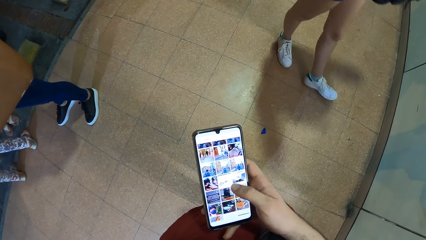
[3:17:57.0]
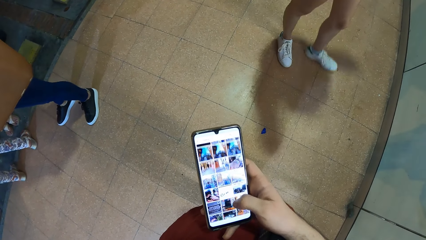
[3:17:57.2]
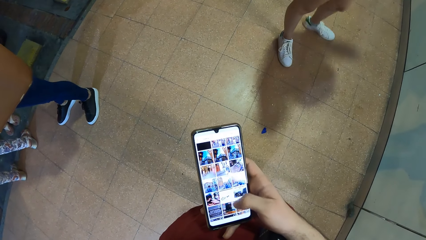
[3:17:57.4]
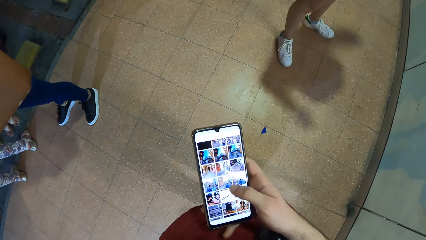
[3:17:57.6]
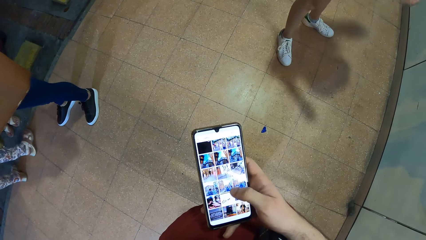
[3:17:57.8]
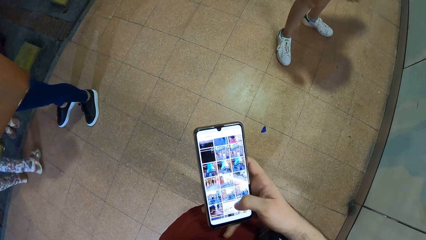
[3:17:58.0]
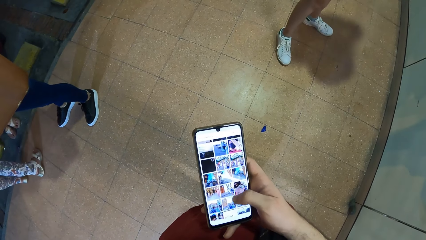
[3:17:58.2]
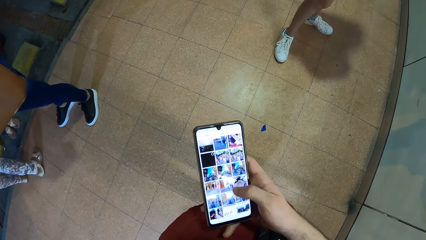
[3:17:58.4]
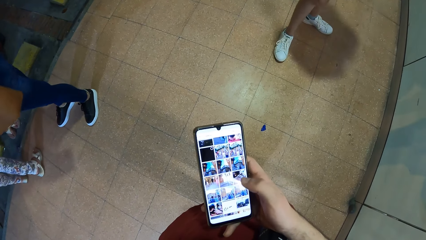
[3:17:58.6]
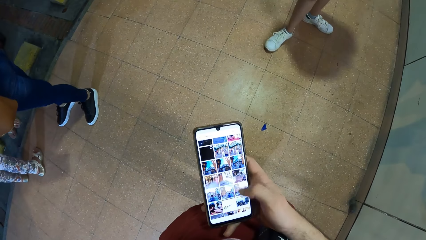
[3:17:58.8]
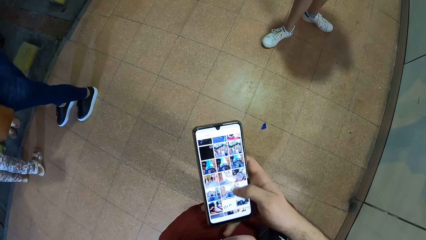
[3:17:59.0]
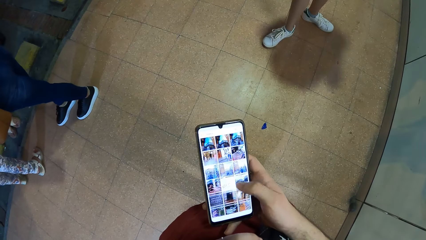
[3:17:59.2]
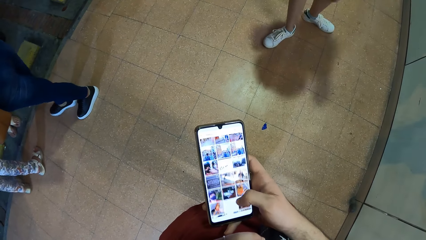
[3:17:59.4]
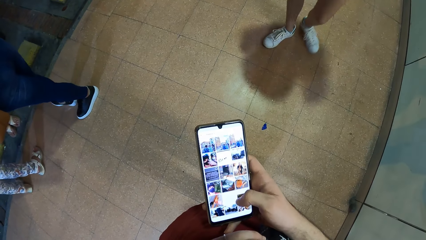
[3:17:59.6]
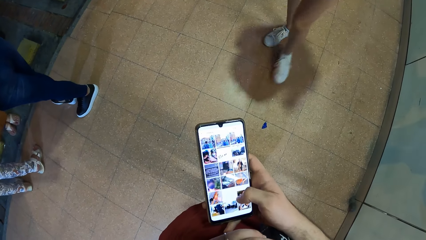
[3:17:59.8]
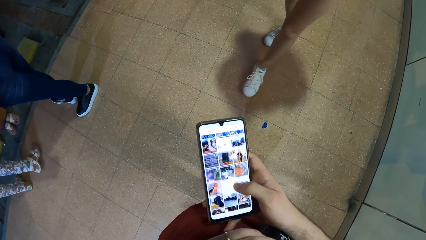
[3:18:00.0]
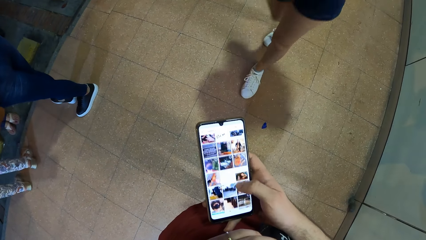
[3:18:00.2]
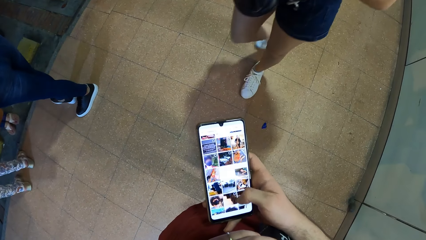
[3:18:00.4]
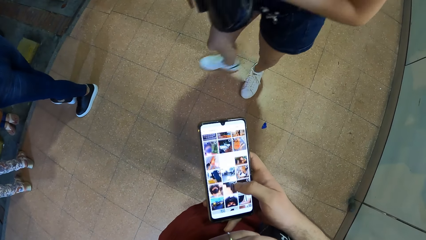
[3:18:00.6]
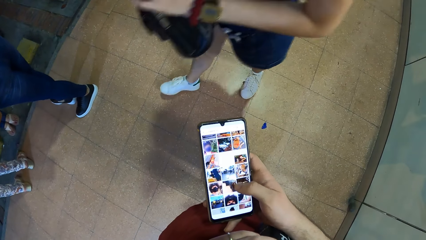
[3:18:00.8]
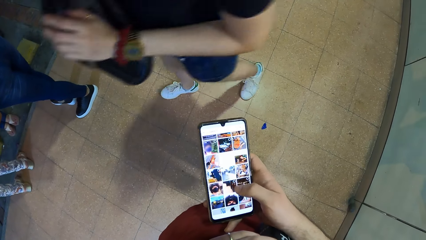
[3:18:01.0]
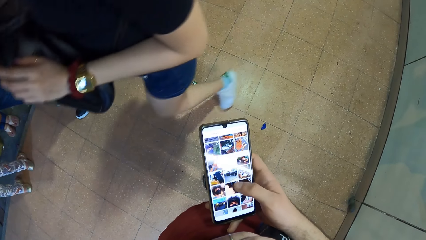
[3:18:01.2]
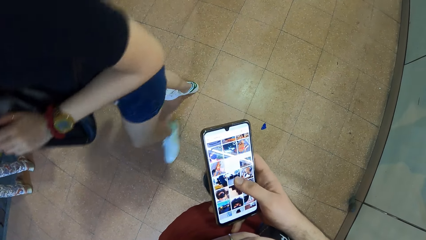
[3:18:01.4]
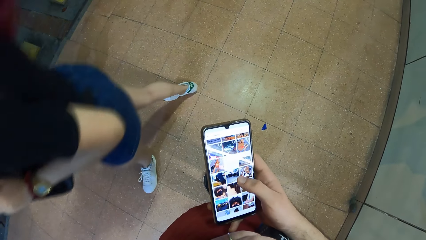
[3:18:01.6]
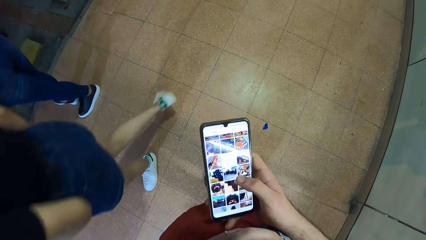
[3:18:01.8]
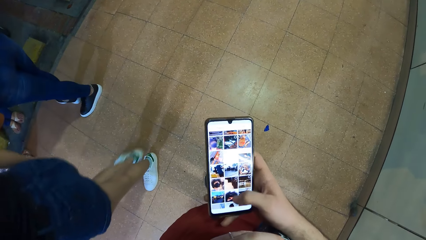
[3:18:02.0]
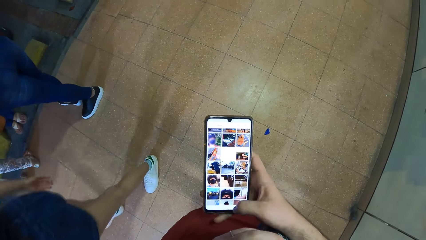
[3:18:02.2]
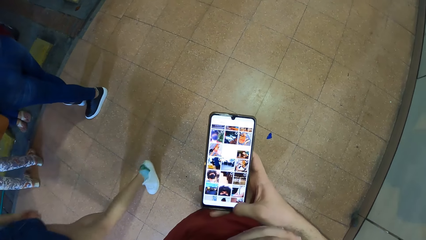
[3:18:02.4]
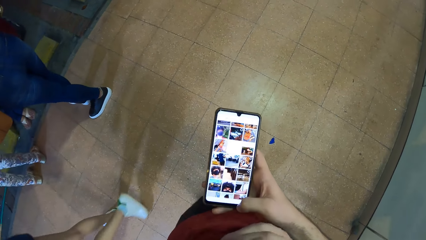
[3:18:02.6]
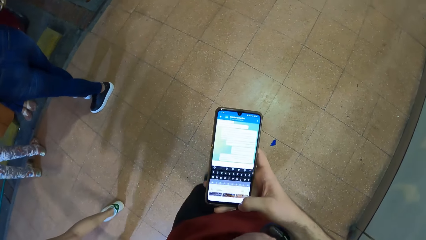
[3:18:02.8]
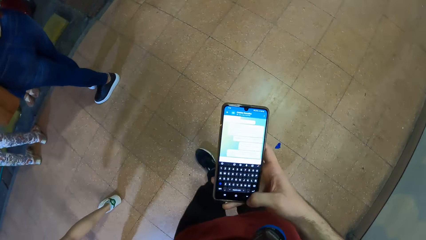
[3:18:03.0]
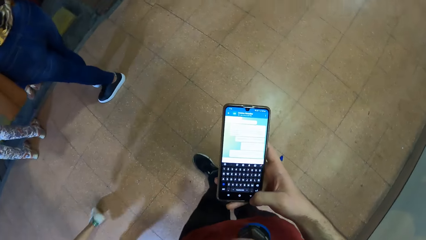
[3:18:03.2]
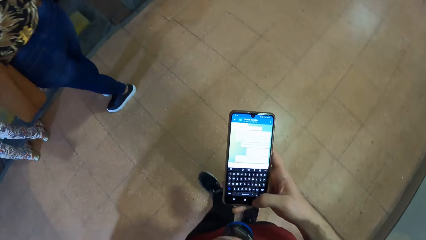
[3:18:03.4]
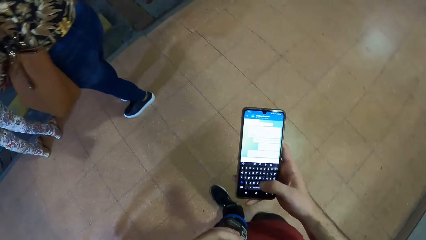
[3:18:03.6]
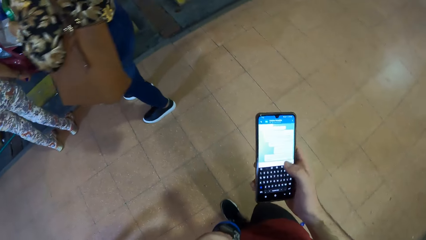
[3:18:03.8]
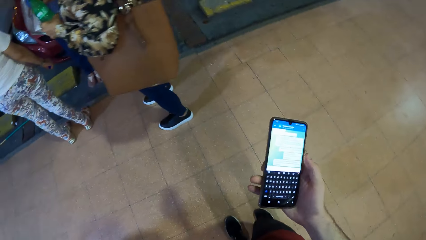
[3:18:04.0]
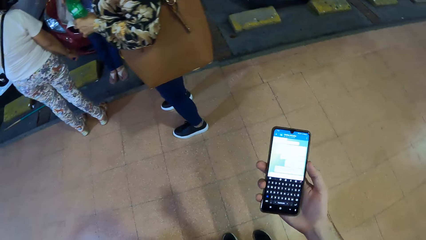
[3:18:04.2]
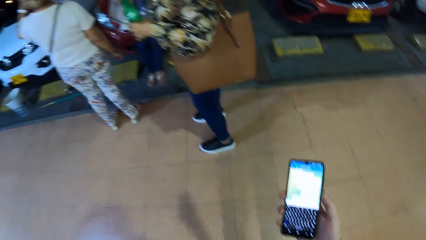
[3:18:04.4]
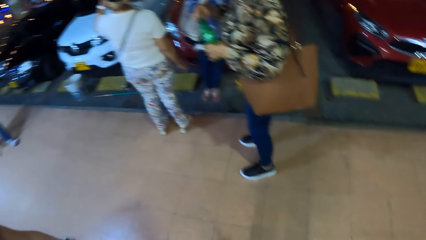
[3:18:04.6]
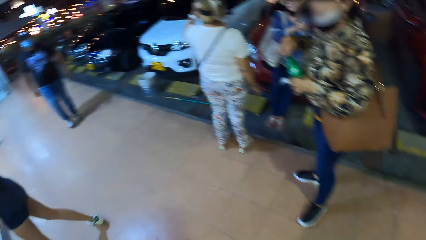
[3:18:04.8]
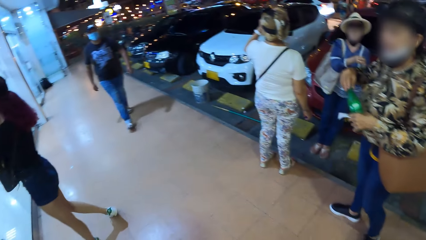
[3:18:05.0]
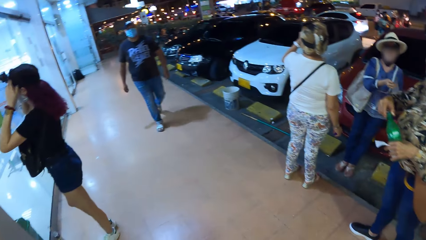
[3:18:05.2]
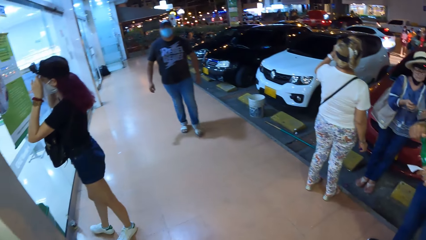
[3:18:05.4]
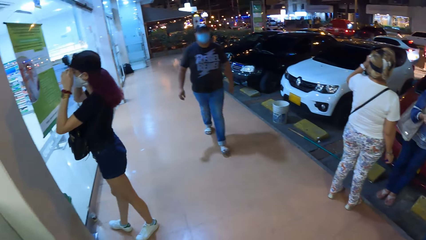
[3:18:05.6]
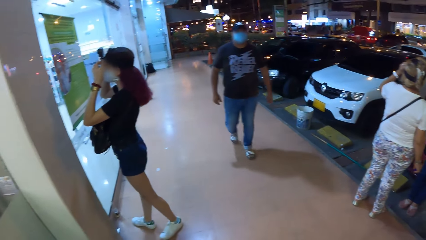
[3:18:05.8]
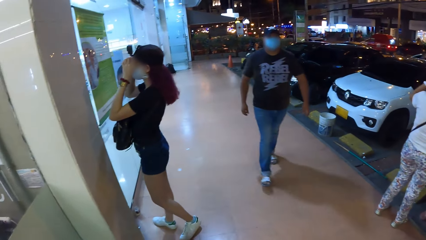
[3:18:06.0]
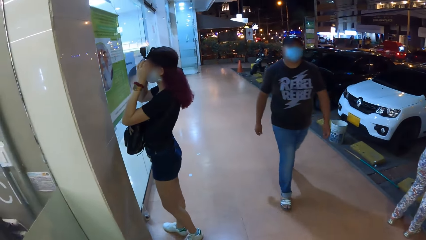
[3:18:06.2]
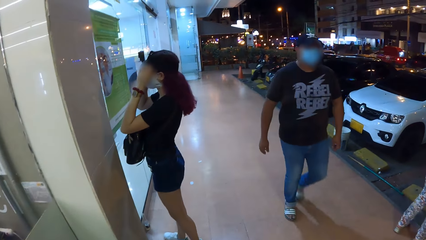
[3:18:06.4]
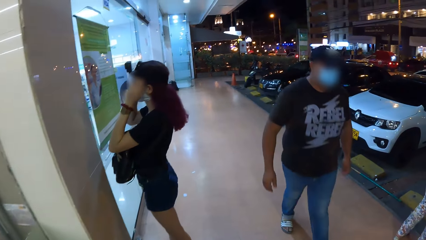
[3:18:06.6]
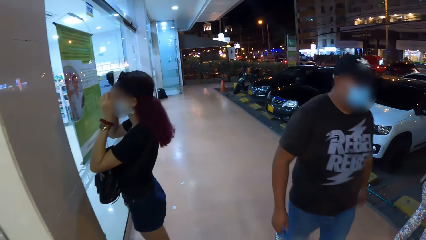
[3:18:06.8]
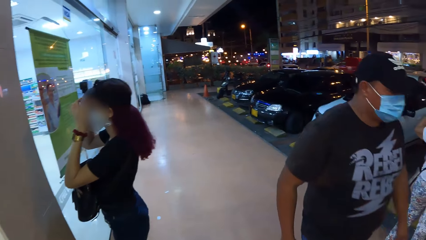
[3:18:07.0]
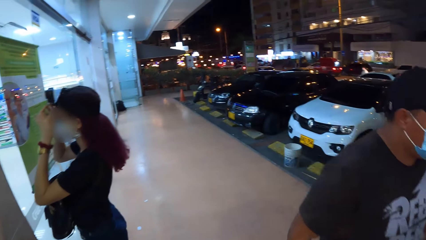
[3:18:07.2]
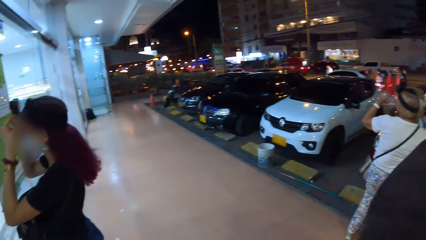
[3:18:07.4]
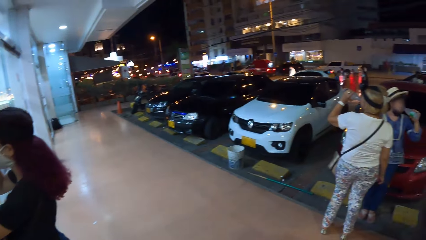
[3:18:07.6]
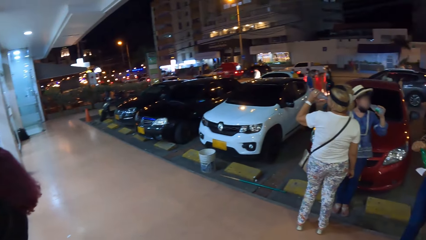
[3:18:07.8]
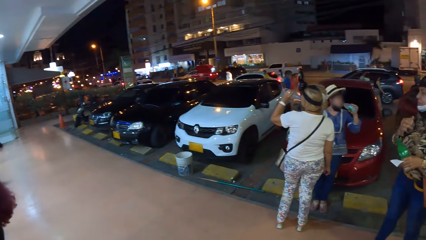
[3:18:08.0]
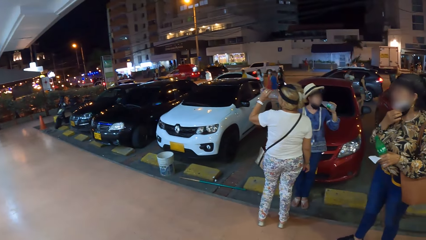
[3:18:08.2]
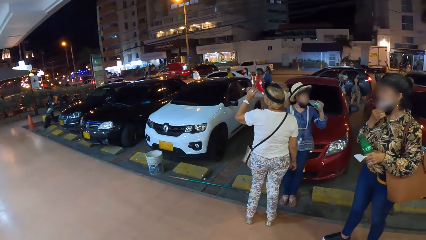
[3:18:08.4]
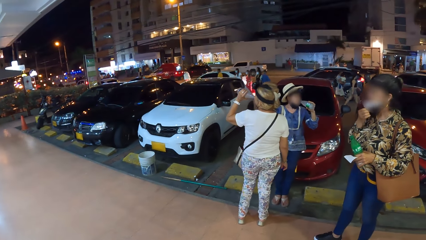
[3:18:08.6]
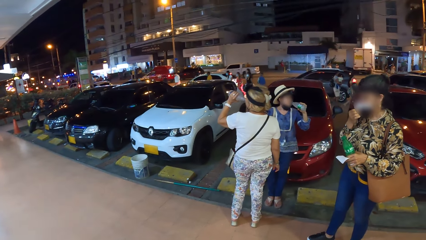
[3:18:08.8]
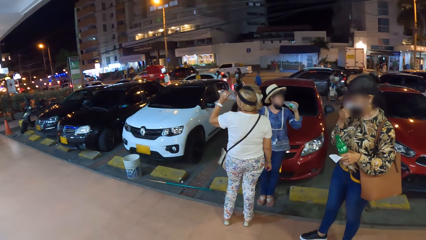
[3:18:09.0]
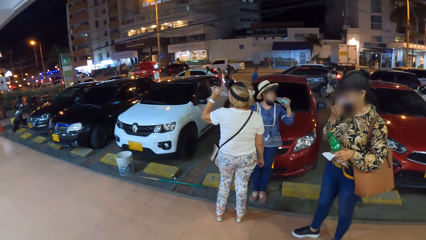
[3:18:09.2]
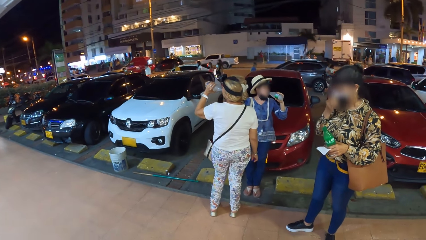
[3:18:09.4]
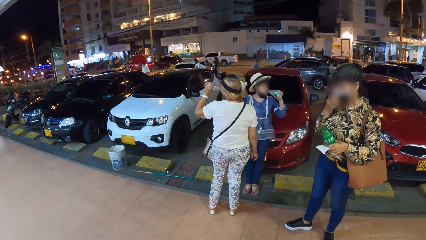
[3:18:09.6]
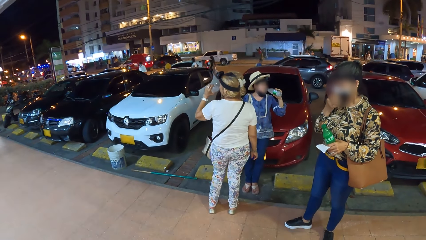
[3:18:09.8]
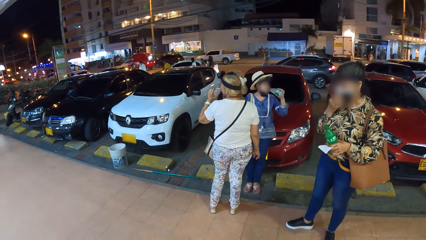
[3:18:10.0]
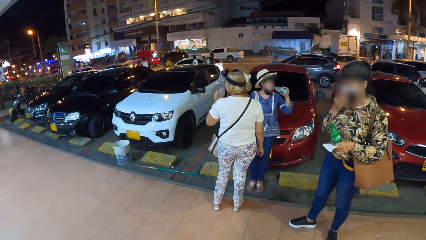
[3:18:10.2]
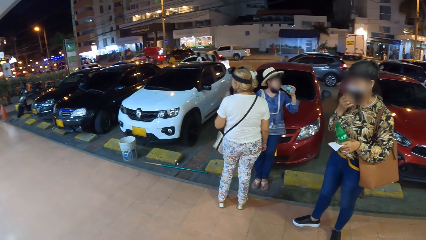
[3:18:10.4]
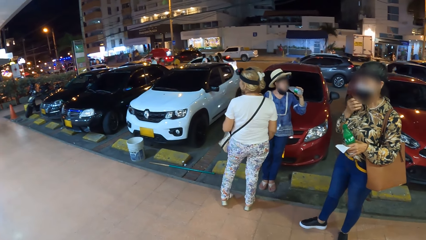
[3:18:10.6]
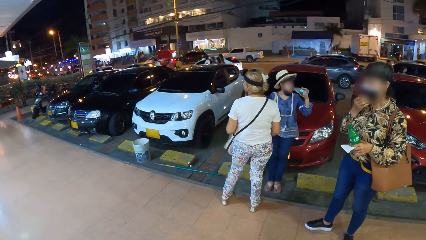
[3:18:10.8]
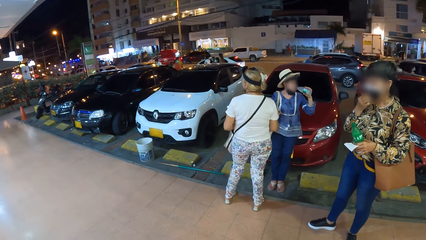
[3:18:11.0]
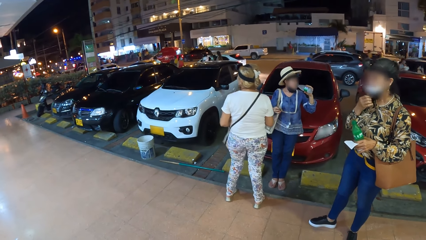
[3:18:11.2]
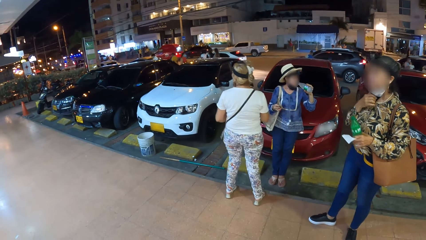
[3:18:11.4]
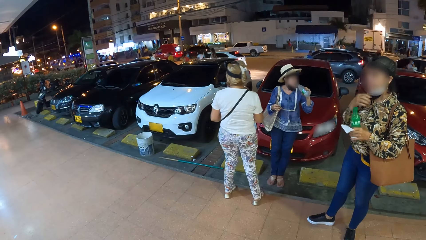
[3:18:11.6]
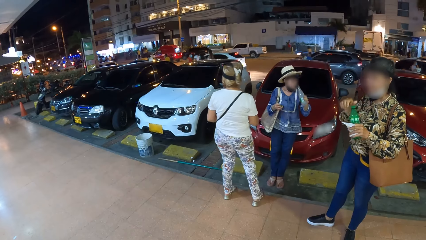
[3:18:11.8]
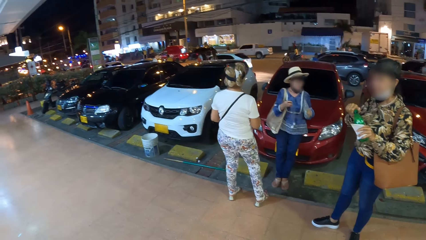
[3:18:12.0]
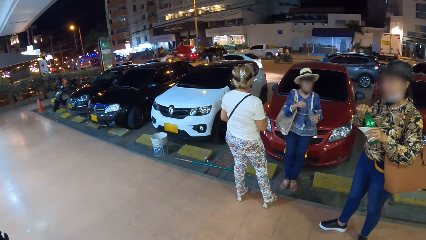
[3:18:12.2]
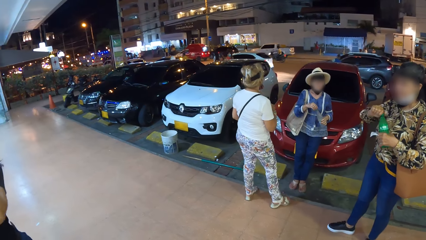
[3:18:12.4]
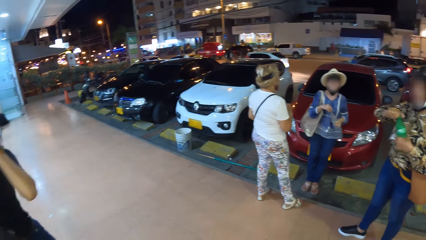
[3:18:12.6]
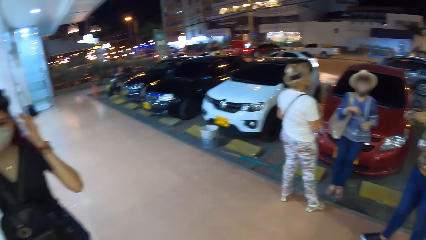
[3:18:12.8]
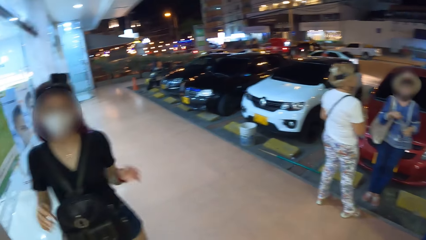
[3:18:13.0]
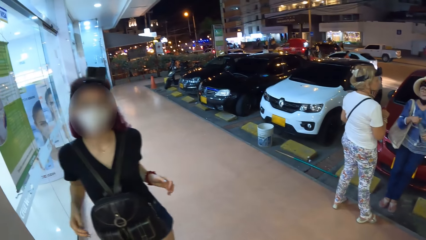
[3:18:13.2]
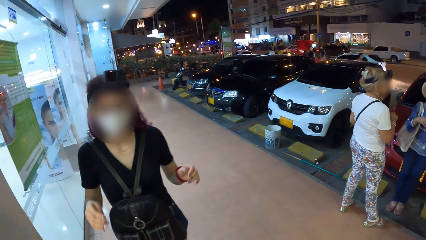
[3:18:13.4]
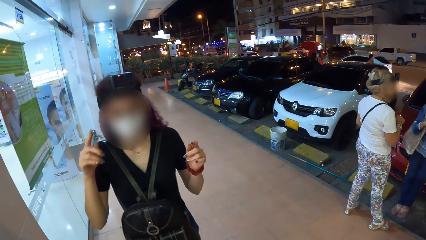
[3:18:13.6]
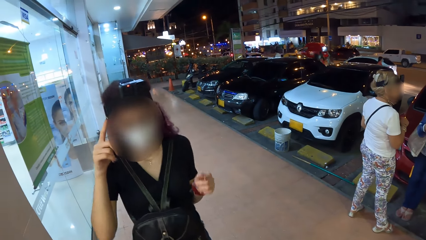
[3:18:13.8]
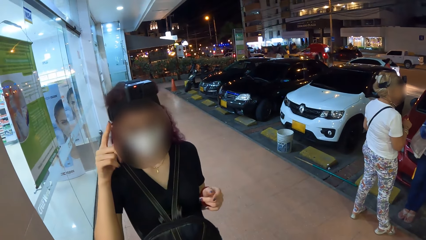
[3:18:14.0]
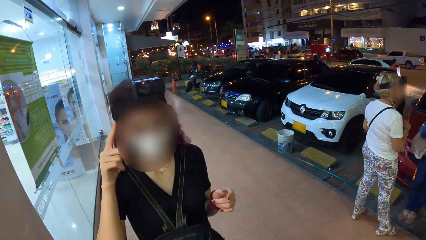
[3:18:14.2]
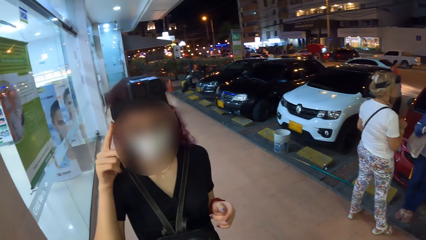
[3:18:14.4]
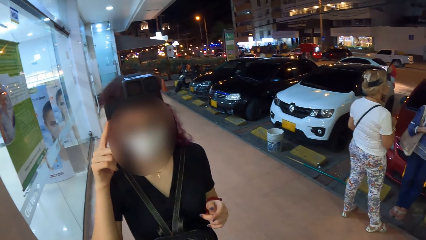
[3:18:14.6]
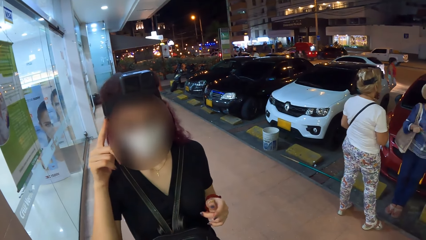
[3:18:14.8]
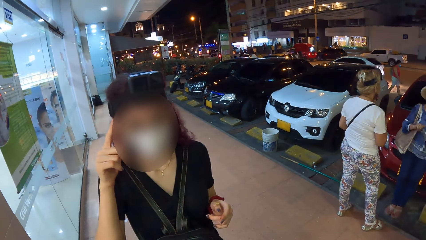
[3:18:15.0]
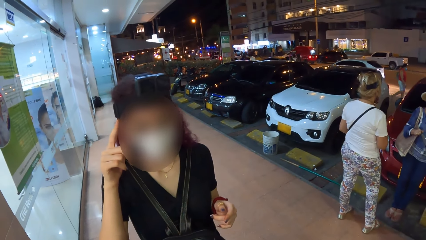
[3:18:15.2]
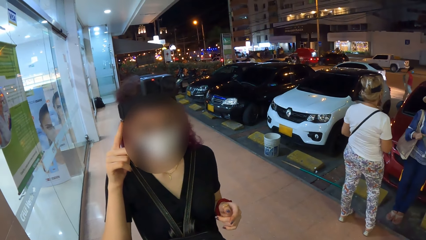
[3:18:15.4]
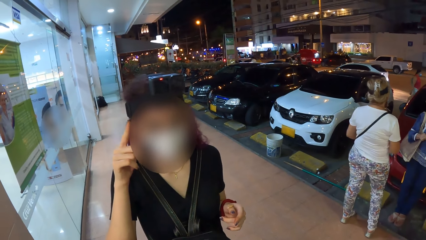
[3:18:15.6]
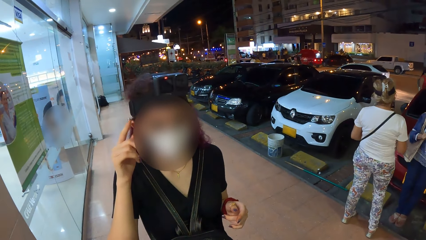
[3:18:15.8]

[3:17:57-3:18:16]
A woman closes the lid of a bottle of soda in her left hand with her right hand. The camera wearer looks around. Another woman dresses her hair with both hands. The first woman covers her nose with a nose mask in her right hand. The first woman removes the nose mask from her nose with her right hand and opens the bottle of soda in her left hand with her right hand. The other woman interacts with the camera wearer. The other woman points her right hand to the camera on her head.
